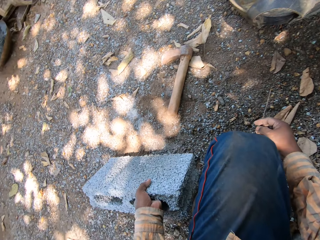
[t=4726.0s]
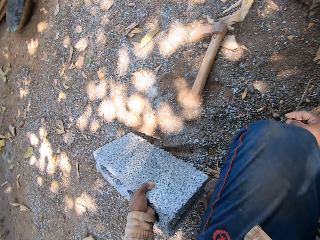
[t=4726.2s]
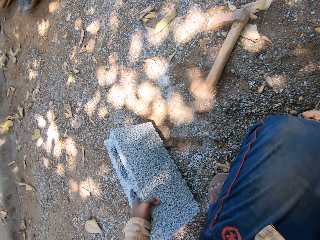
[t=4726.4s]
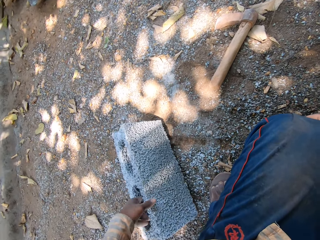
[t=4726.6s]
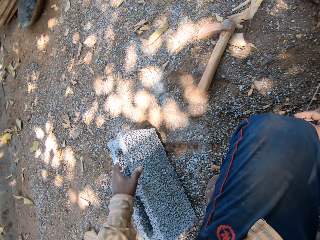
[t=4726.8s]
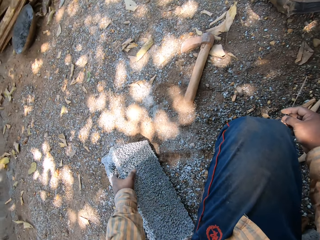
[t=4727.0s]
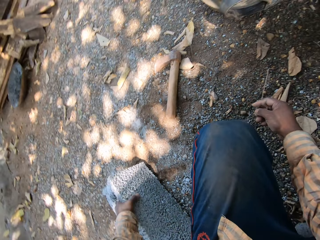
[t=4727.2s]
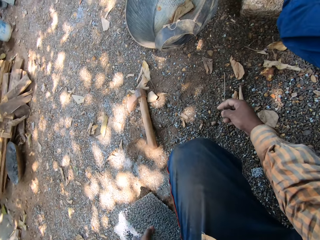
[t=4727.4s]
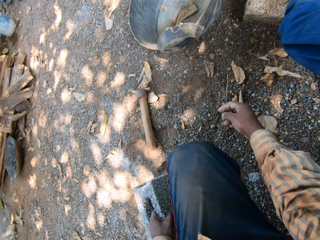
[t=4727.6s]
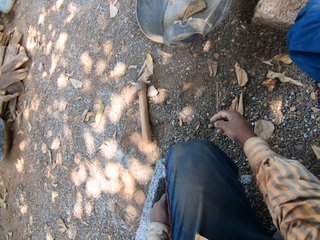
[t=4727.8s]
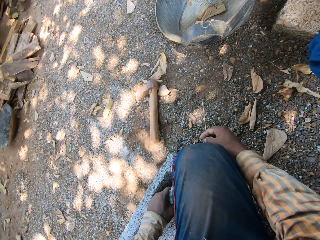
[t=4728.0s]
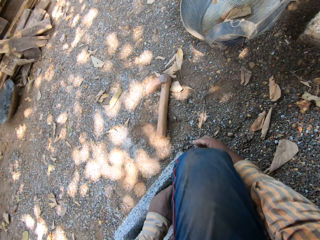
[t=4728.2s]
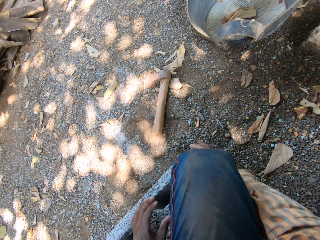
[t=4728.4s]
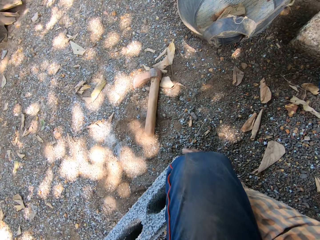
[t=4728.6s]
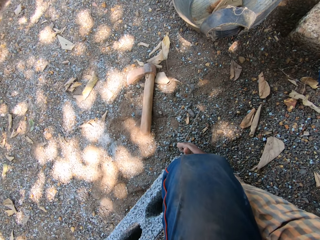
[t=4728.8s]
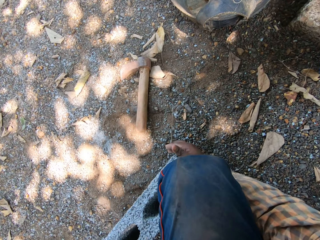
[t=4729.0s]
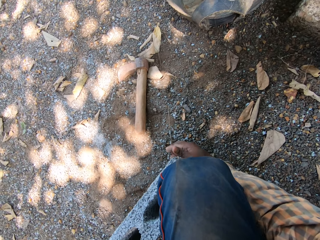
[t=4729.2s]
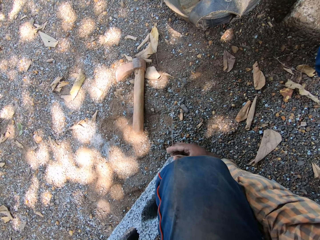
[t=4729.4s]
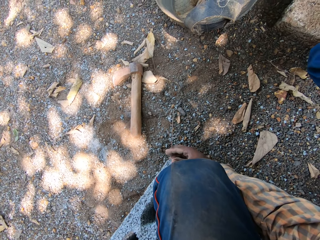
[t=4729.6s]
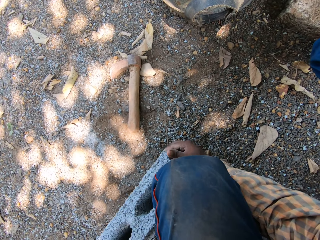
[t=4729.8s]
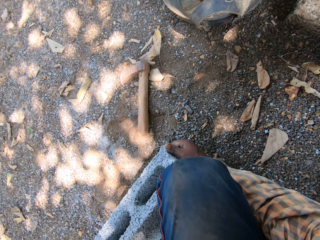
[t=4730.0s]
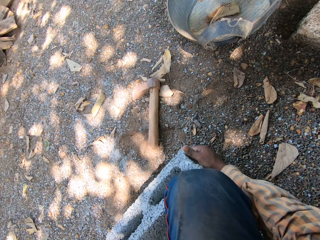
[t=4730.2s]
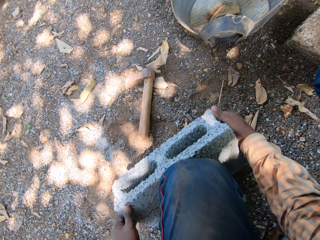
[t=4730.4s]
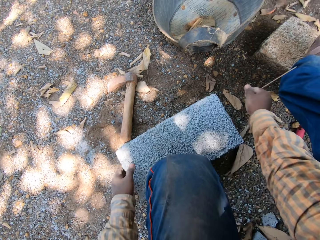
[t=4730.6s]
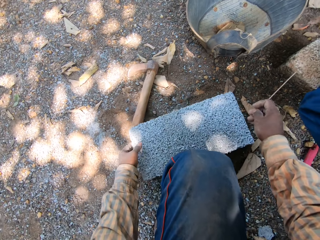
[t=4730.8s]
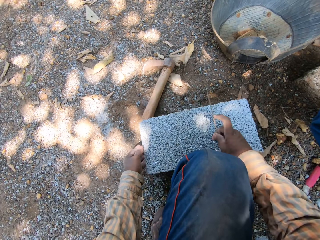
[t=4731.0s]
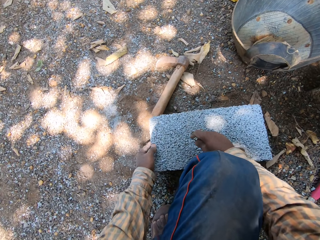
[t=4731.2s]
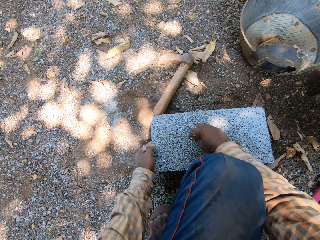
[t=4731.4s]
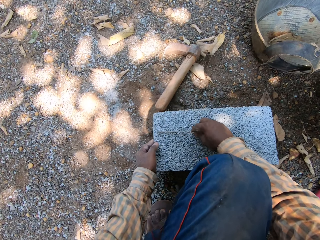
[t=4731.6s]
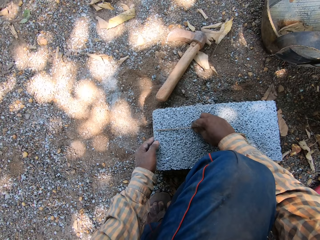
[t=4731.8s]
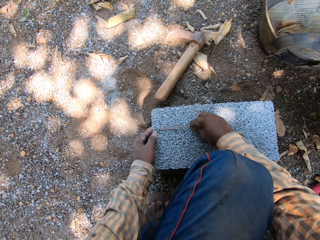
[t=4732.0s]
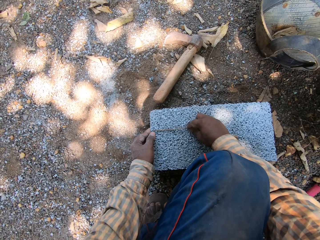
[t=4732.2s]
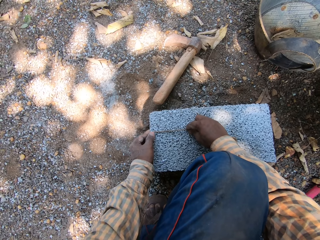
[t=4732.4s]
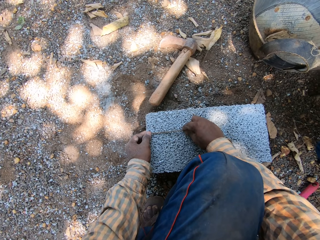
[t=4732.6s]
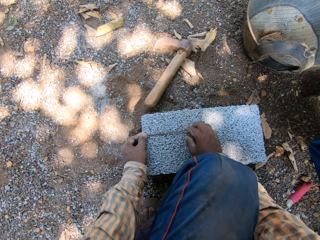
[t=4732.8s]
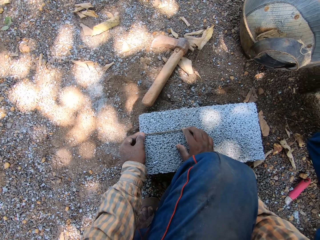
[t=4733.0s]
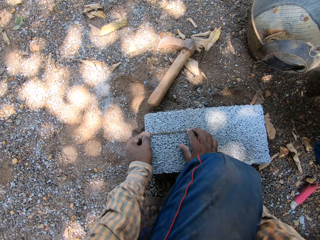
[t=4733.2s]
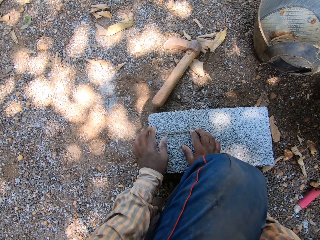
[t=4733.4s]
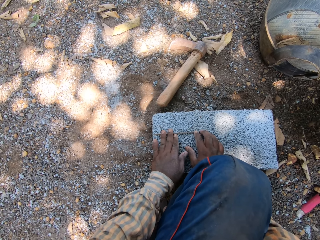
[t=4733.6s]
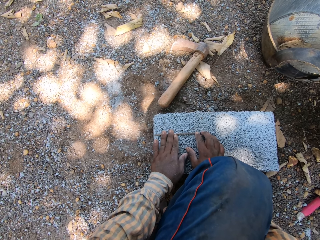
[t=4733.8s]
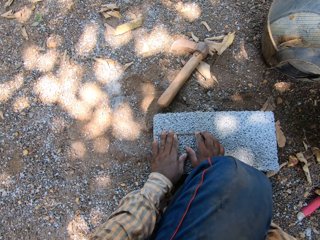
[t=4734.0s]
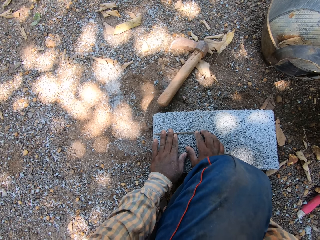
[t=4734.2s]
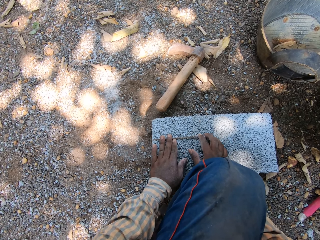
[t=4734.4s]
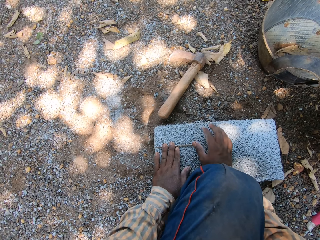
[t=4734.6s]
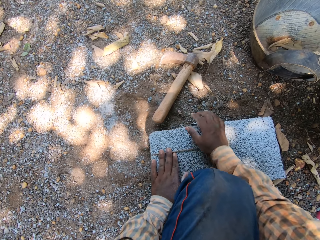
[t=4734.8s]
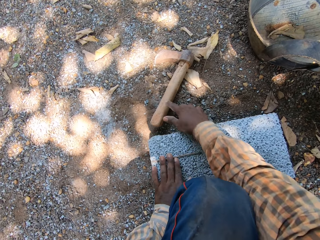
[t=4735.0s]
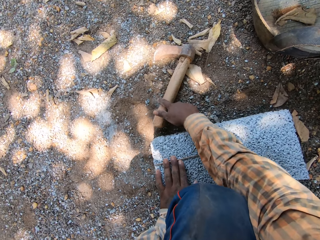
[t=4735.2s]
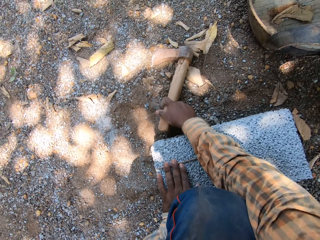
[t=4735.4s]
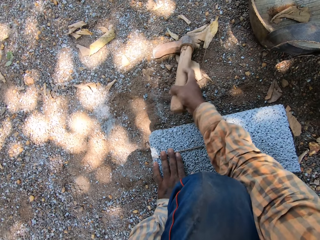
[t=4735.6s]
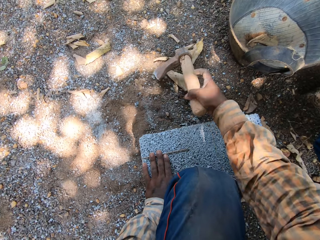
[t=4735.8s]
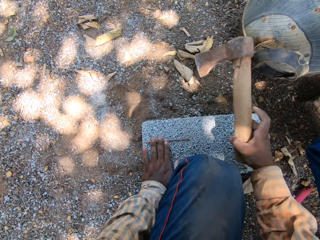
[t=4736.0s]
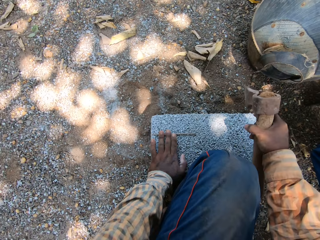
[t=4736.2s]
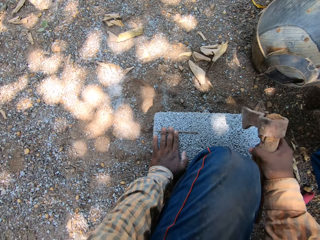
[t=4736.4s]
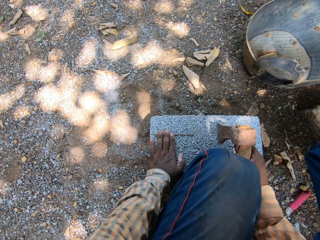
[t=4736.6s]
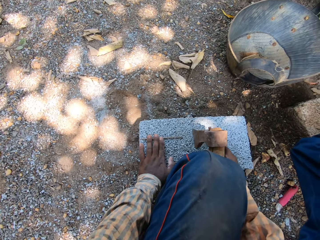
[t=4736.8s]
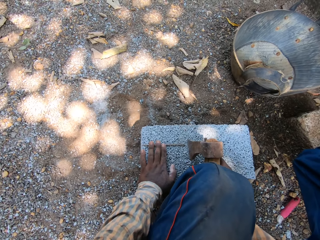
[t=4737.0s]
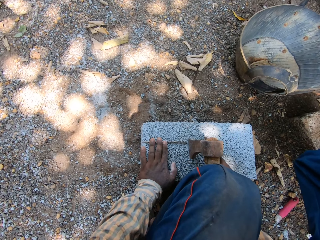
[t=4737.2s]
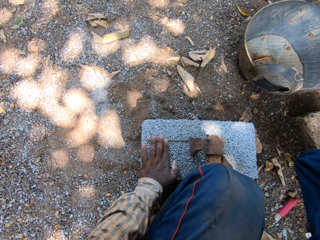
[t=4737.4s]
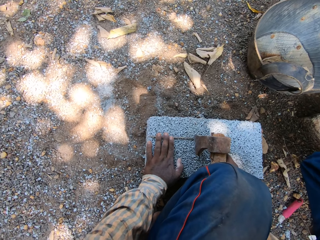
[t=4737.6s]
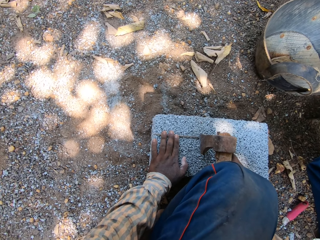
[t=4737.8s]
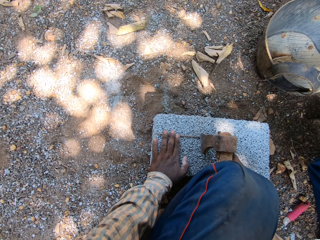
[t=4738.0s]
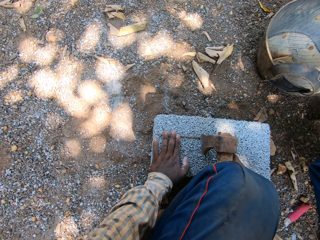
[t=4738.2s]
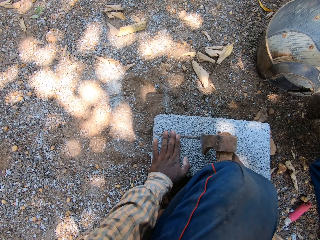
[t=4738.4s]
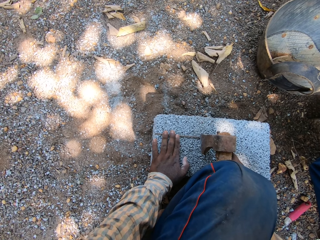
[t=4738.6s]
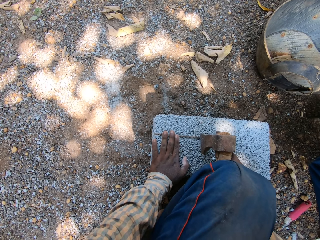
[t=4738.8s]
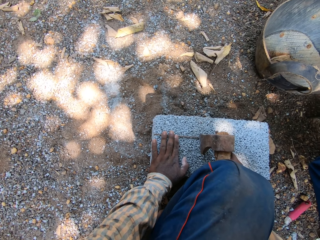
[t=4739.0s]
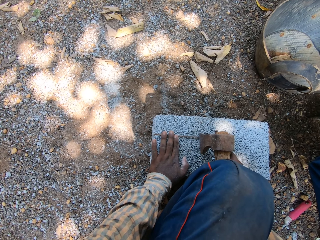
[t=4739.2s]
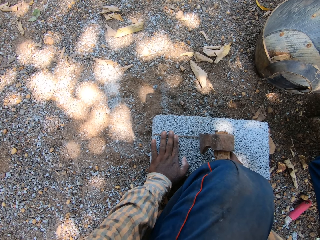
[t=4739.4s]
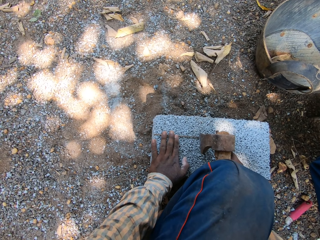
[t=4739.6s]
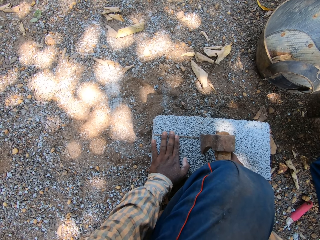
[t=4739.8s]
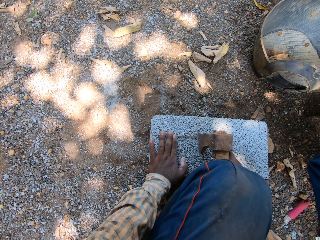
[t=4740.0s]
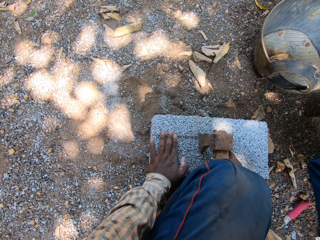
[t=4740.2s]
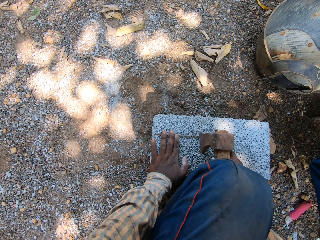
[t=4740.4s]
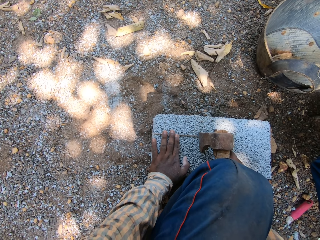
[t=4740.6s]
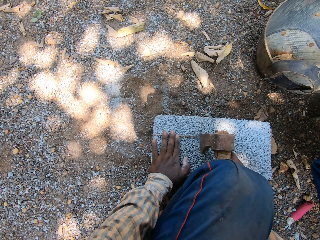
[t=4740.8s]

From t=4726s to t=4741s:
The camera wearer moves the brick from the ground with his hands. He measures the brick with the stick in his hands. He picks up the brick axe or pick axe from the ground with his right hand. He marks the brick on the ground with the brick axe in his right hand.

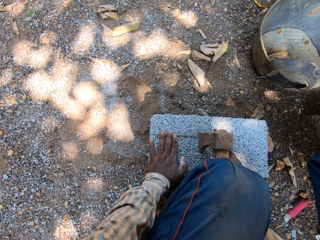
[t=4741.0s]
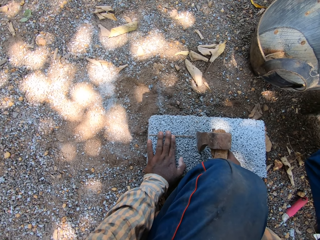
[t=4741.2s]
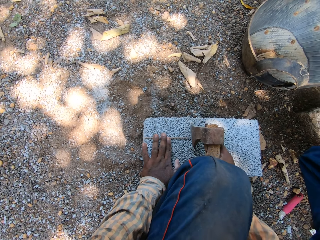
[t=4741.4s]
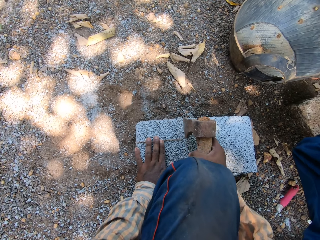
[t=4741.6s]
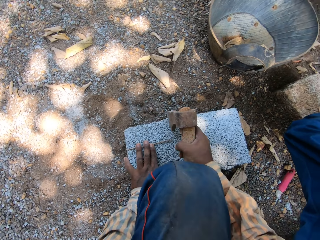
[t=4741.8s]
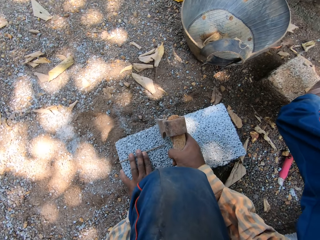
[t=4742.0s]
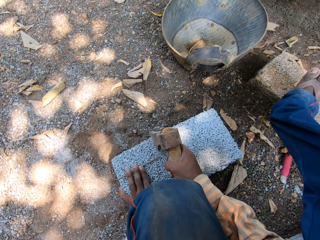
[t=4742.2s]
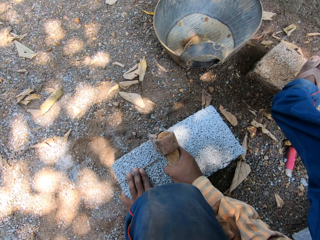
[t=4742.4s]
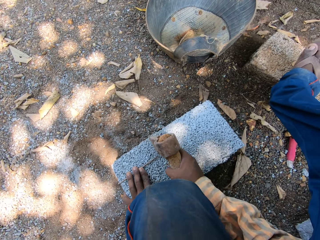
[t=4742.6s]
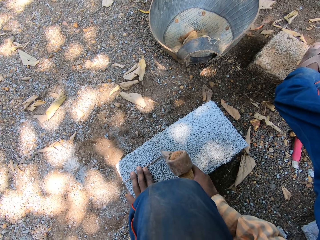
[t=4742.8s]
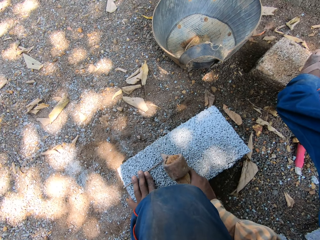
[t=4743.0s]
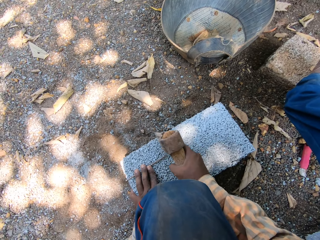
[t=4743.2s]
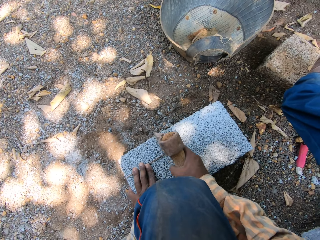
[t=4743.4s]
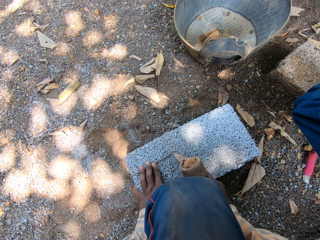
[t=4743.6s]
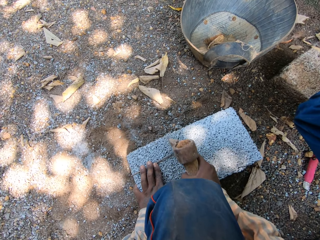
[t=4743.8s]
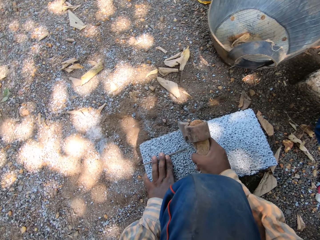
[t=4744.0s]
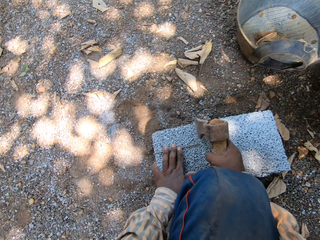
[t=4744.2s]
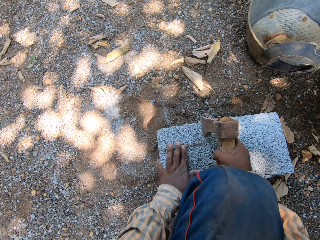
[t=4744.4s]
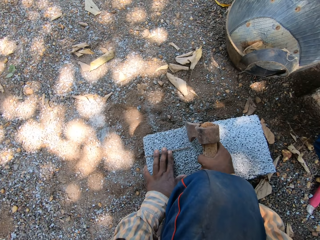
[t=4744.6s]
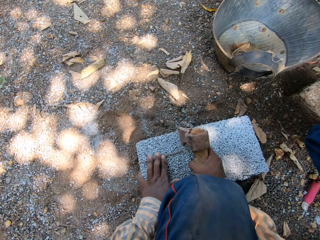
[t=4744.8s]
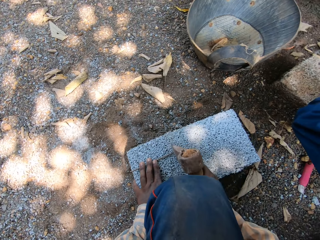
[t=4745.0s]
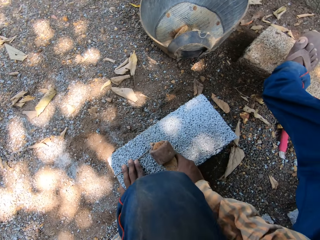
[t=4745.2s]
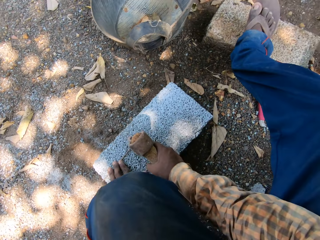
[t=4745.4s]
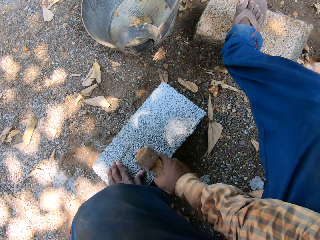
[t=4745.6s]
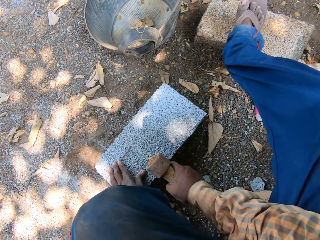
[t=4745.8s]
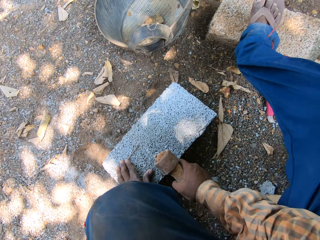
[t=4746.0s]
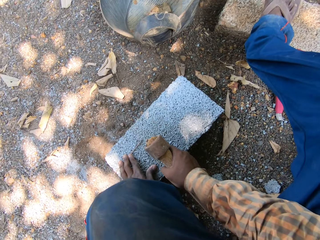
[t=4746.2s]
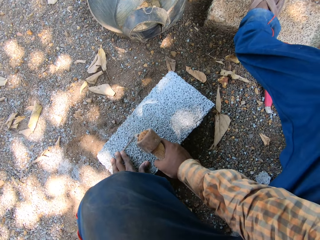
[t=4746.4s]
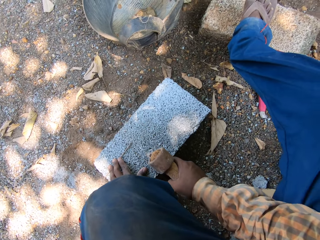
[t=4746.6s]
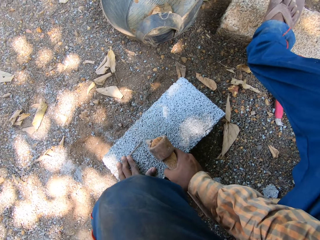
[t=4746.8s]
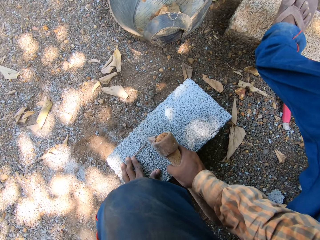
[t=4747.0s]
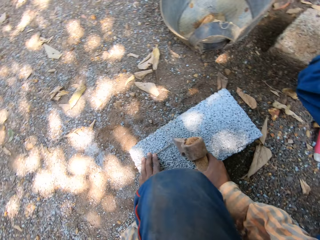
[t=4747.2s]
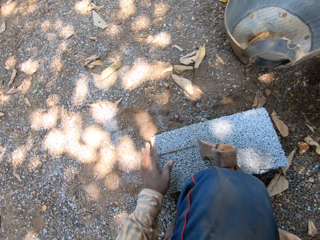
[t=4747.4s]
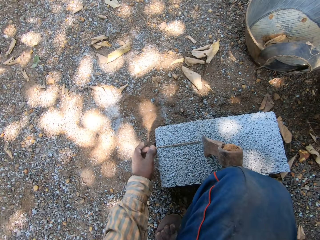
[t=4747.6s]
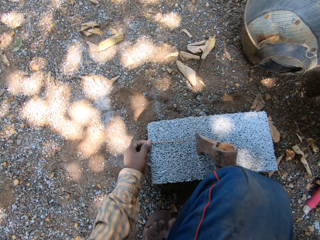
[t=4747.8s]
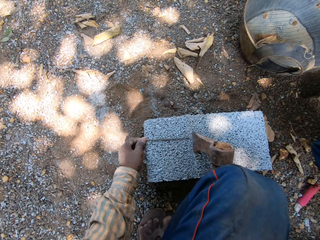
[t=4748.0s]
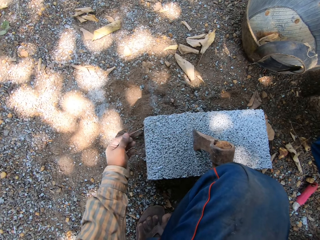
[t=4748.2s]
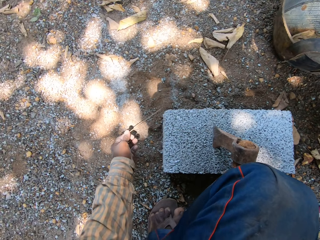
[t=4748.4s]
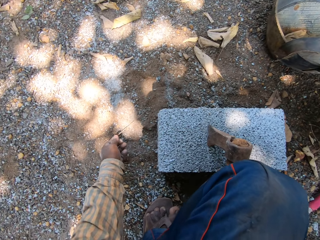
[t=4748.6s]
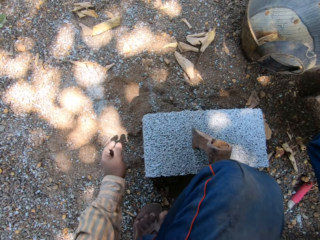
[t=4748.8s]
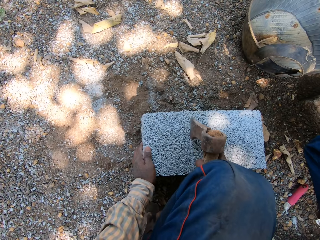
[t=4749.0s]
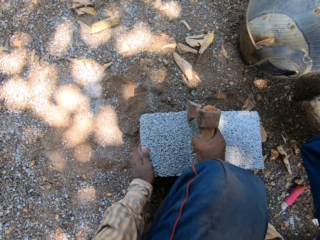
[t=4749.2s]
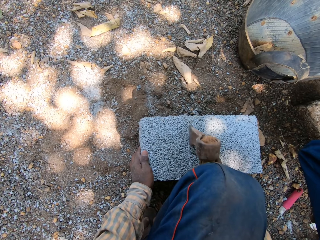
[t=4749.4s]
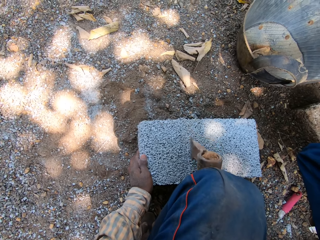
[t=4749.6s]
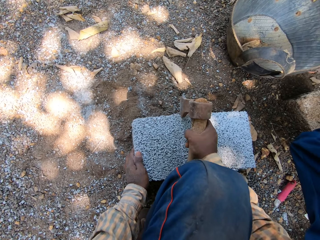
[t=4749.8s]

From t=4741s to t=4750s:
The camera wearer draws a line on the brick with the pick axe. He picks up the stick from the brick on the ground with his left hand. He drops the stick in his left hand on the ground.
